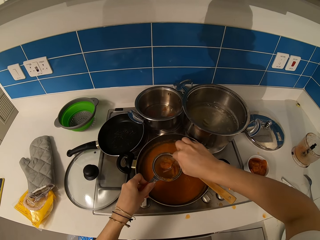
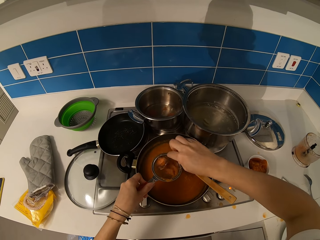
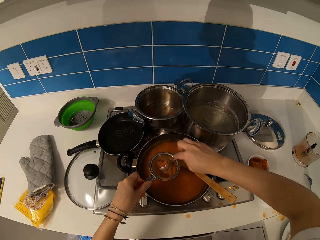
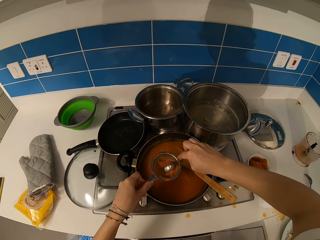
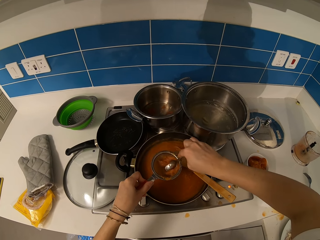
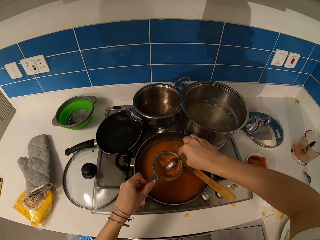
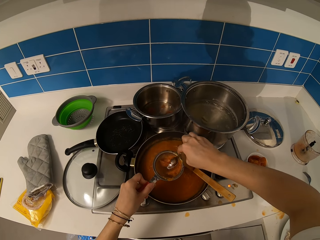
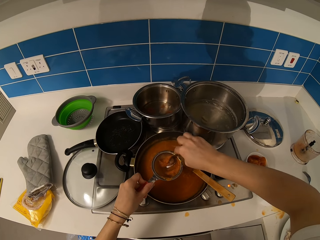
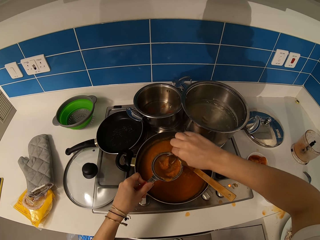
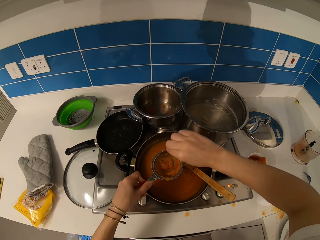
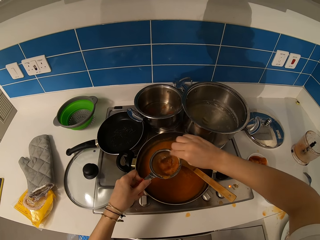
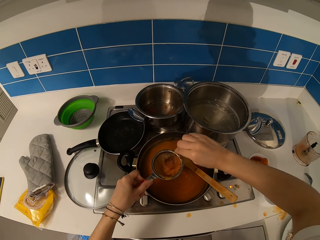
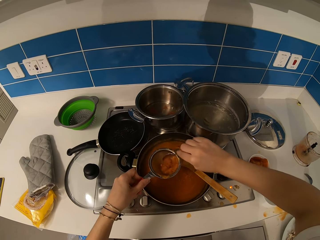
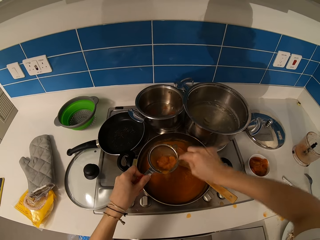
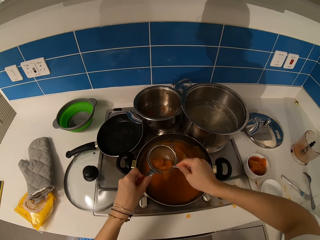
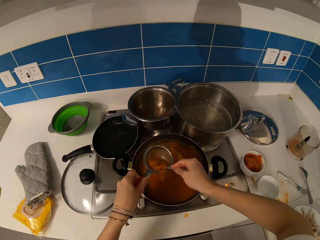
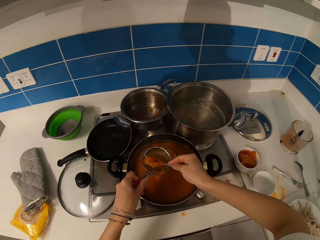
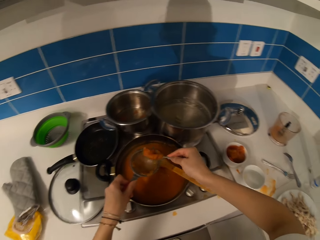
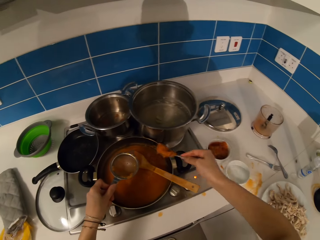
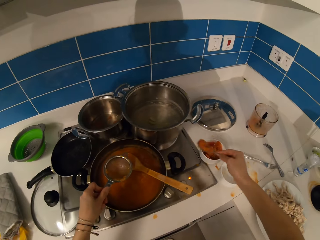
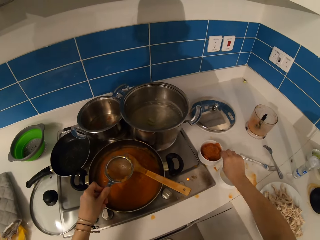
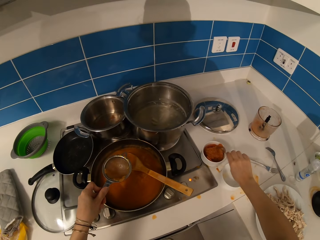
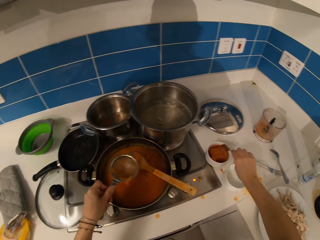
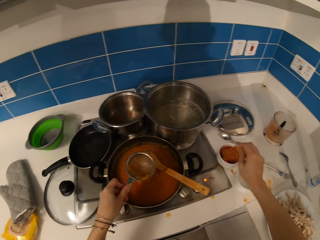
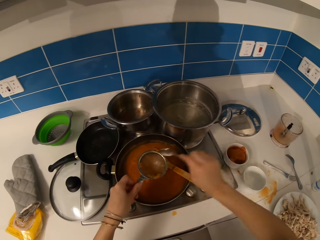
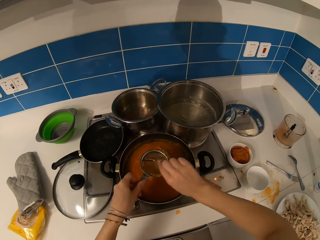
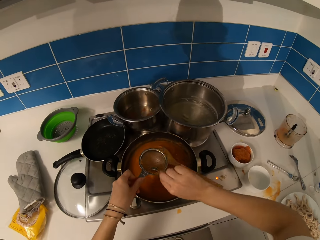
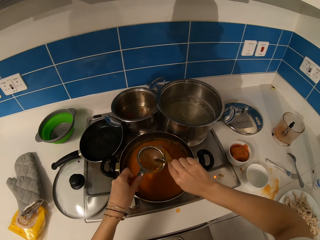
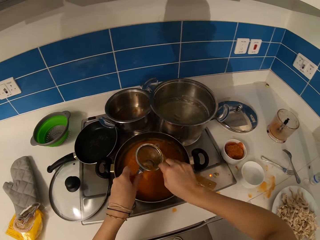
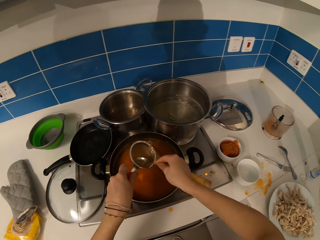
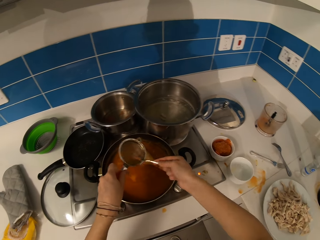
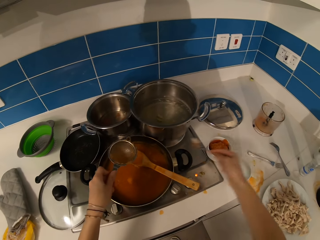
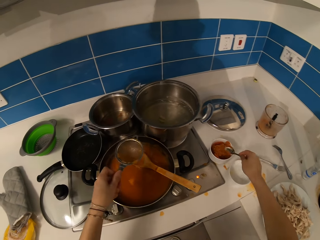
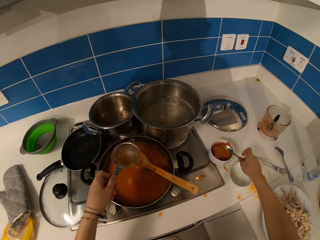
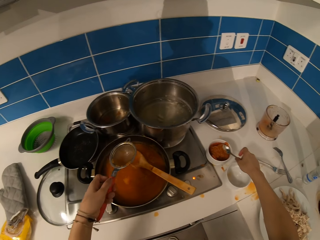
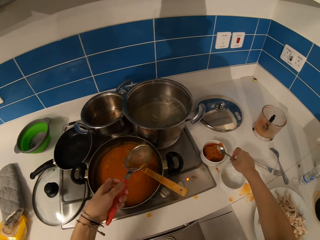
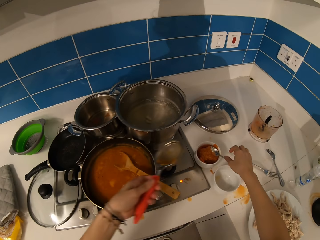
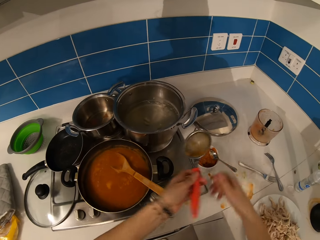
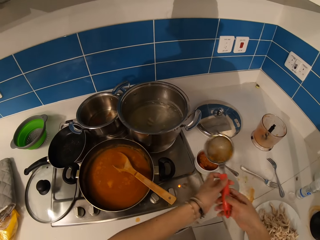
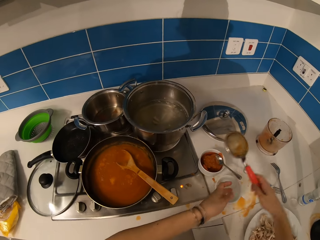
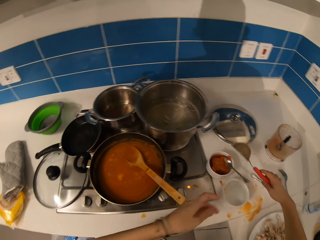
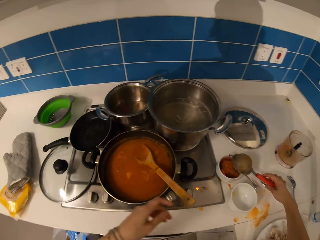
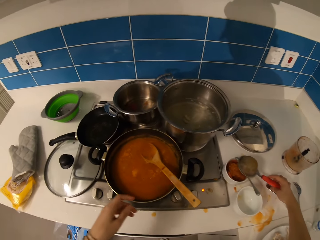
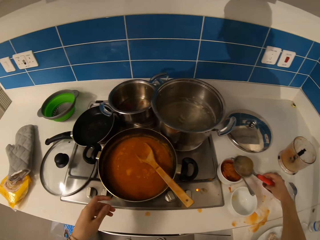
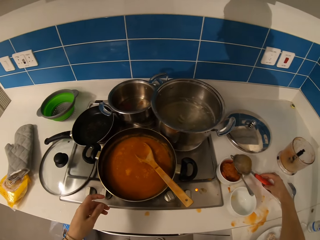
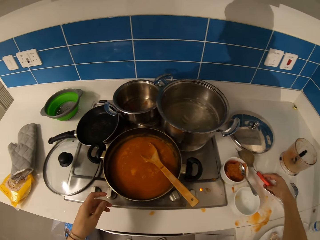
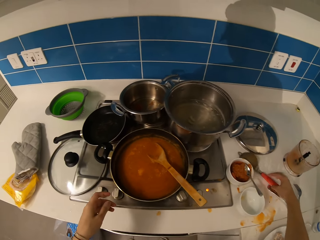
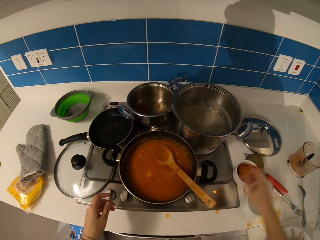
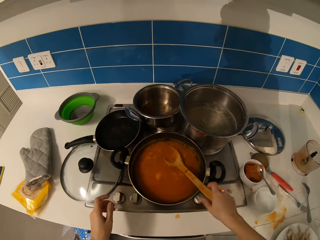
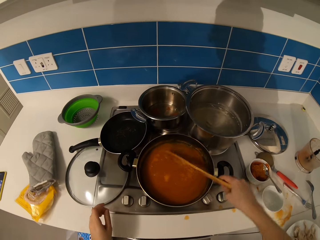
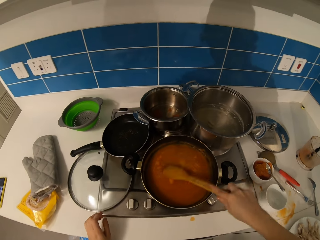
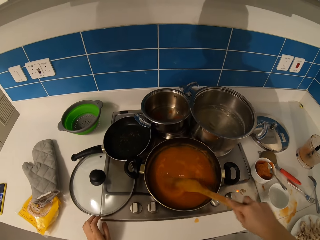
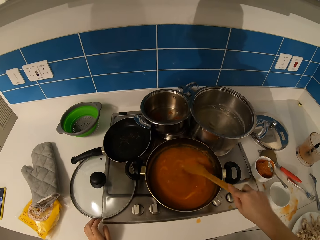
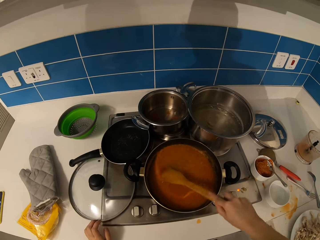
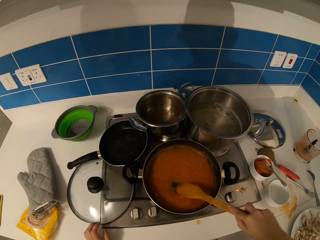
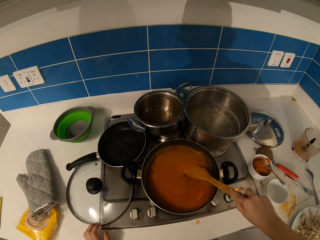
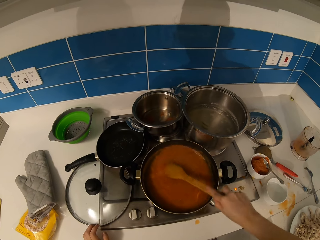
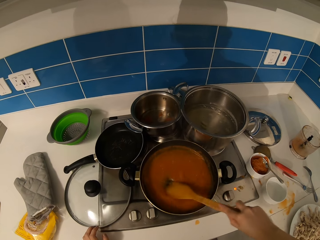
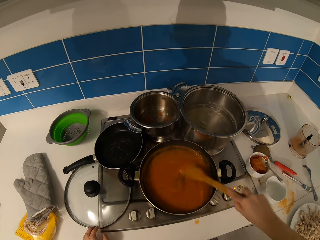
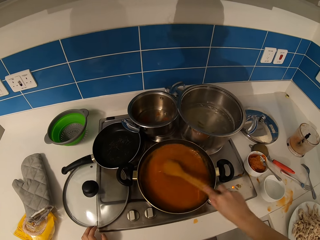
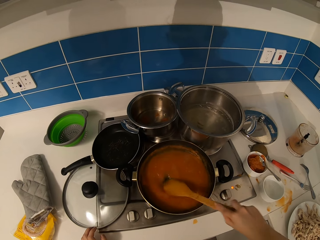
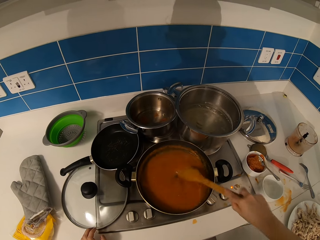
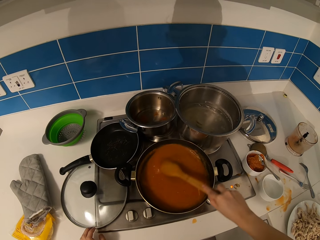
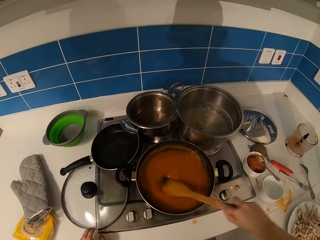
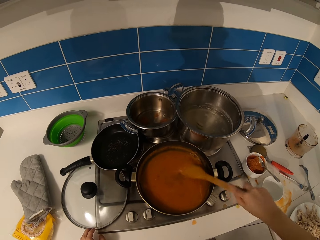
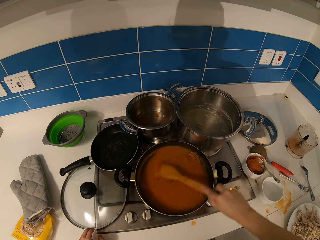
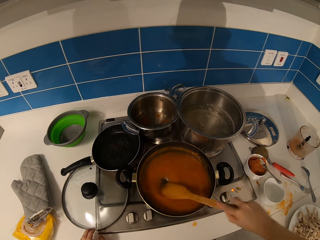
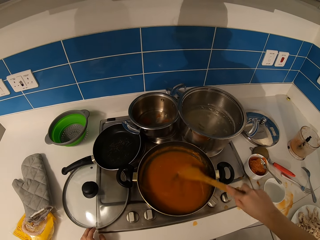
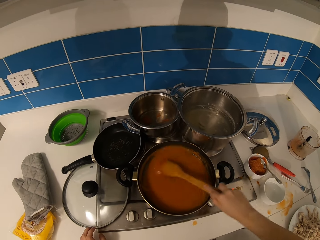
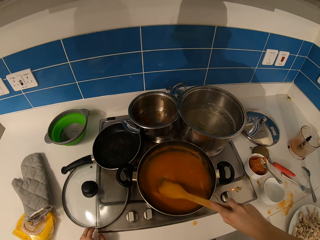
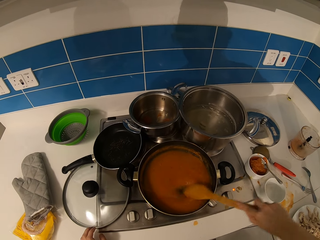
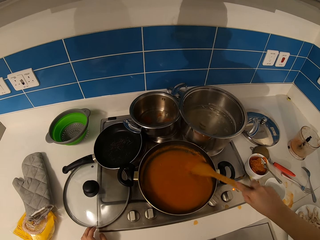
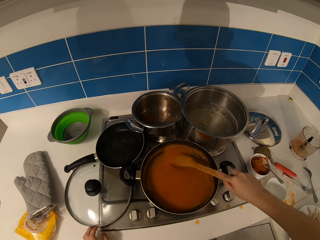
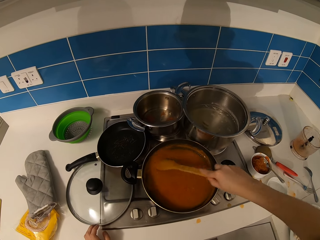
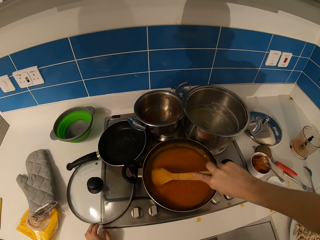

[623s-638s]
The camera wearer scoops the stew. They put the stew in another bowl. They scoop the stew and put something in the bowl. They put the spoon on the table. They put the sieve down. They stir the stew with the spoon.

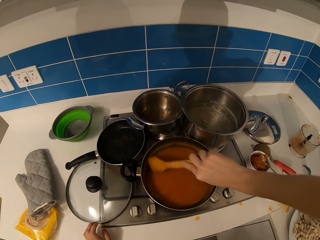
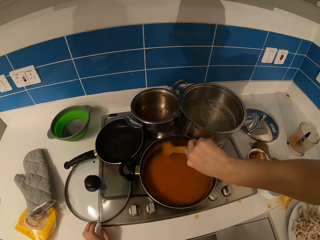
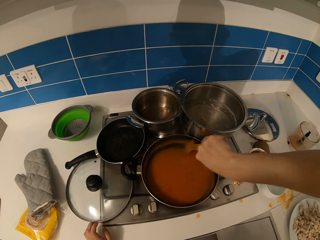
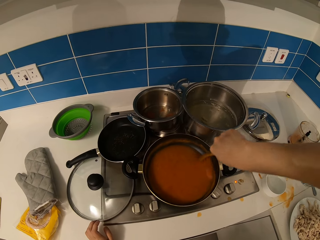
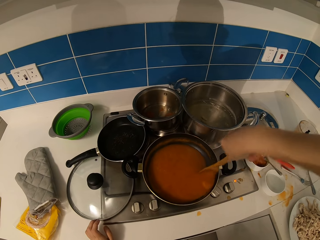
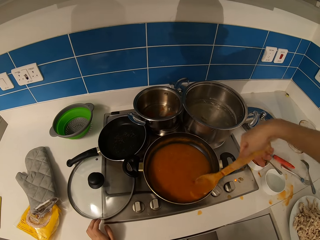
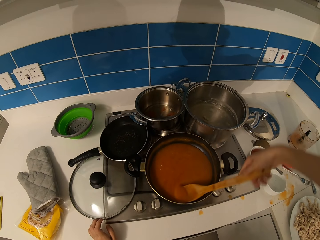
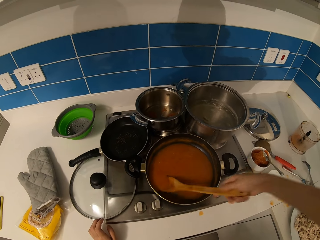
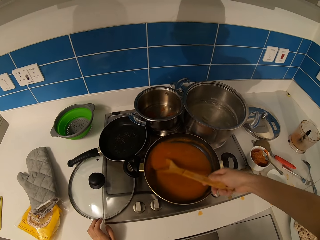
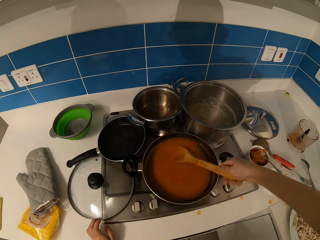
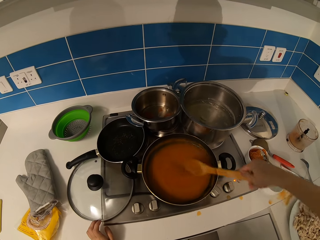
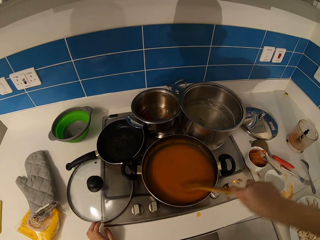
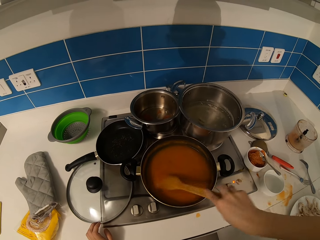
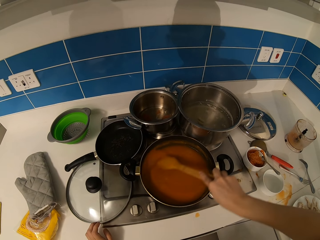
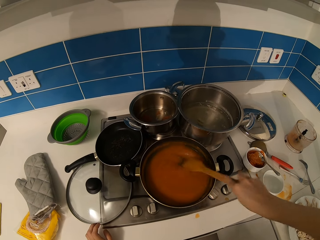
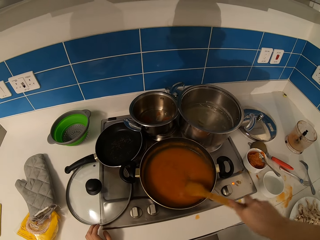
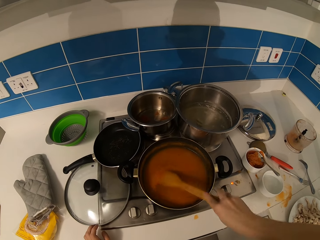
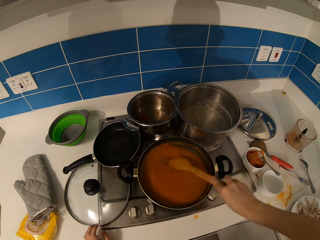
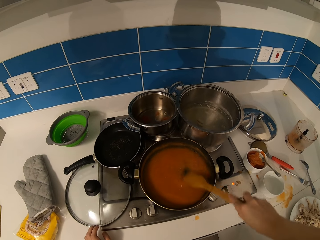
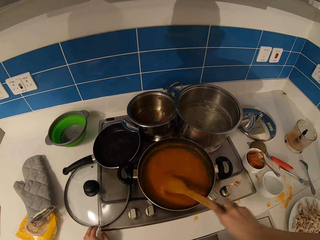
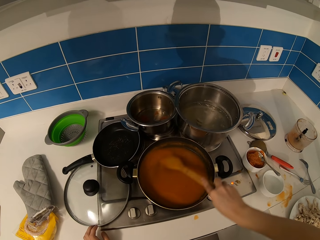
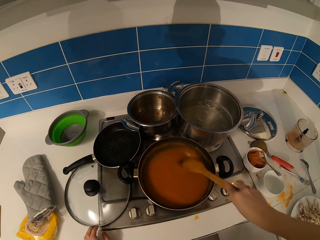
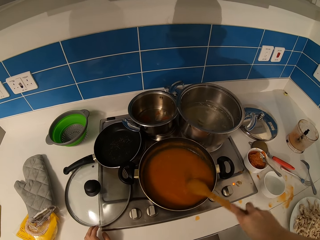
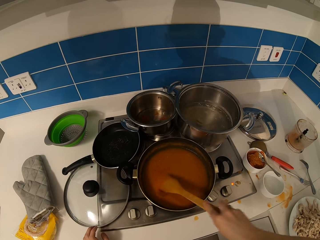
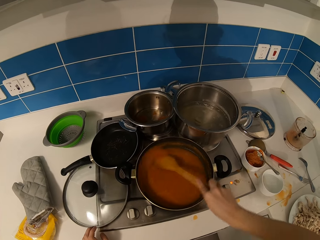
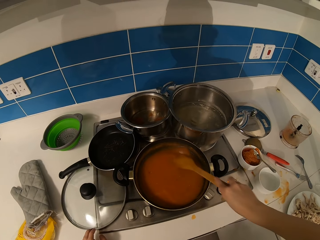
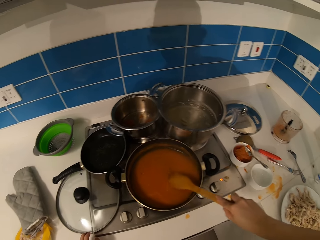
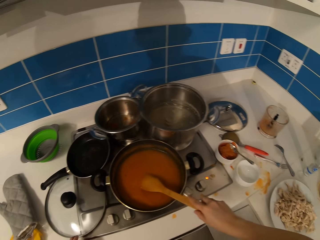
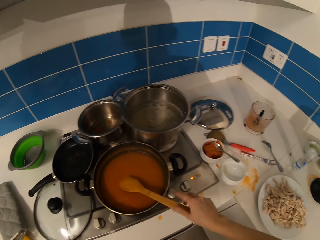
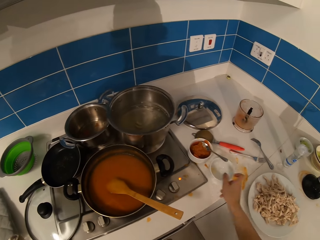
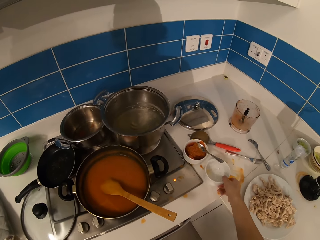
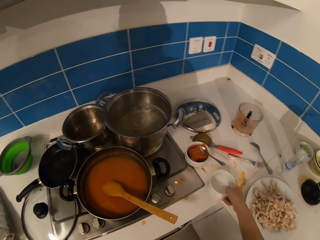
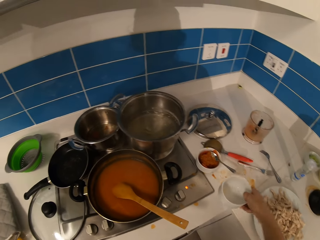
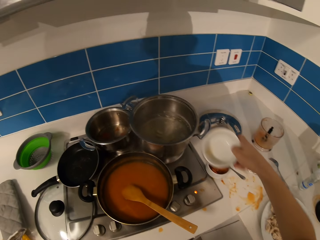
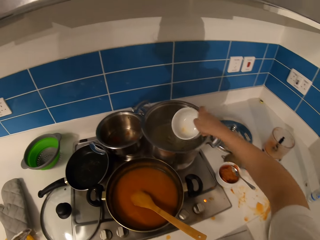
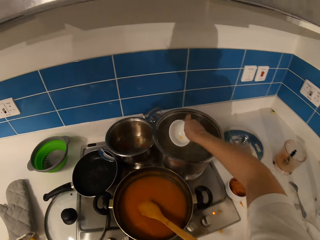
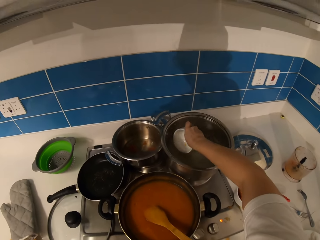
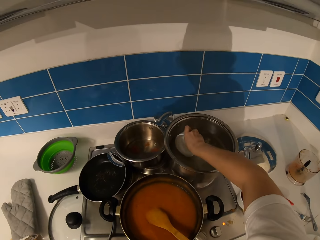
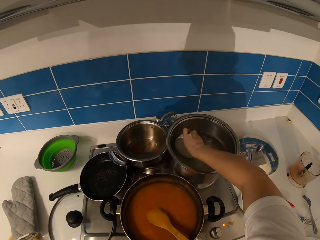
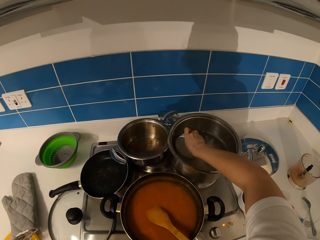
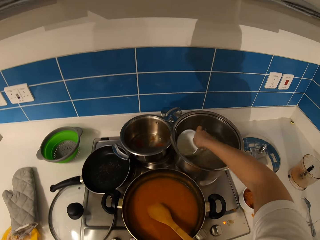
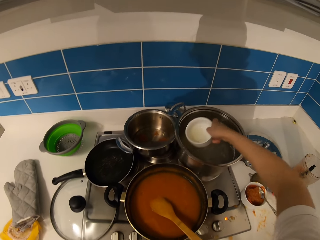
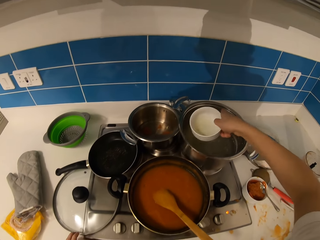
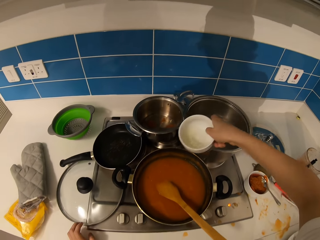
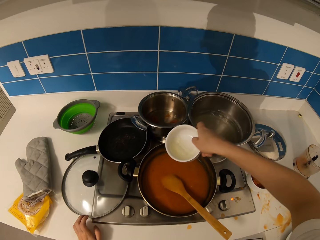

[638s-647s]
The camera wearer takes a bowl. They fetch water.
